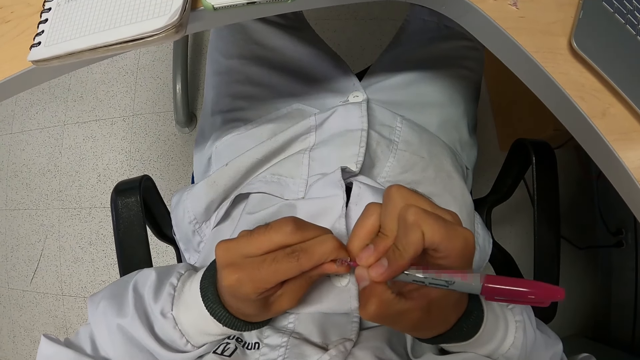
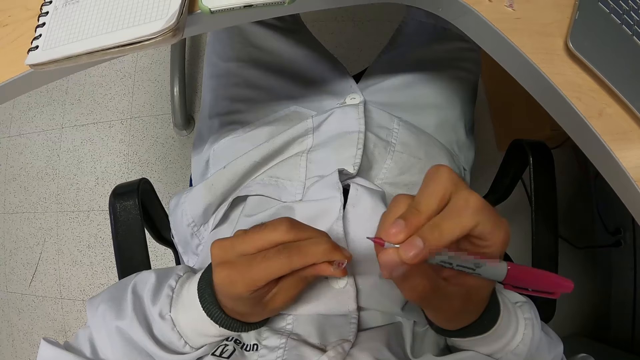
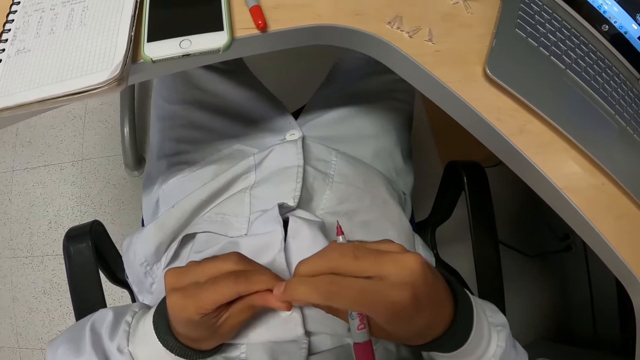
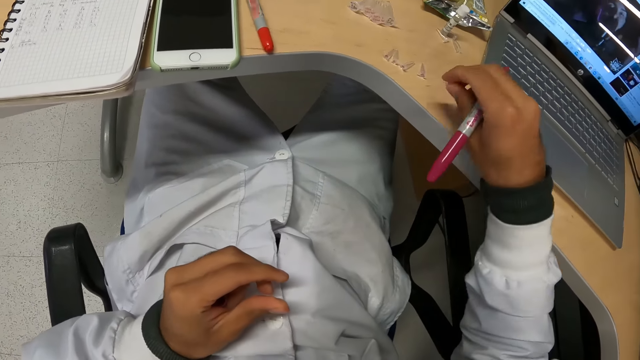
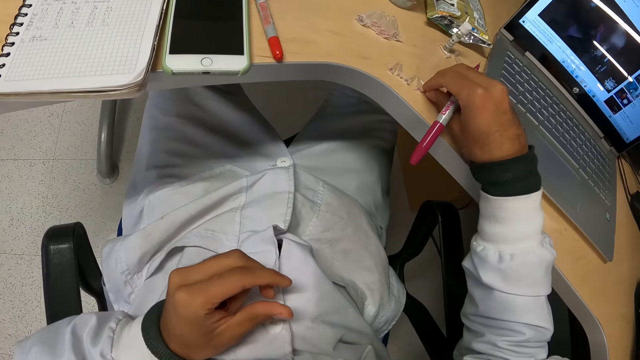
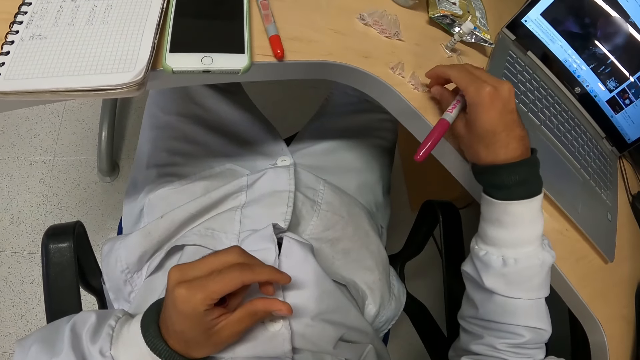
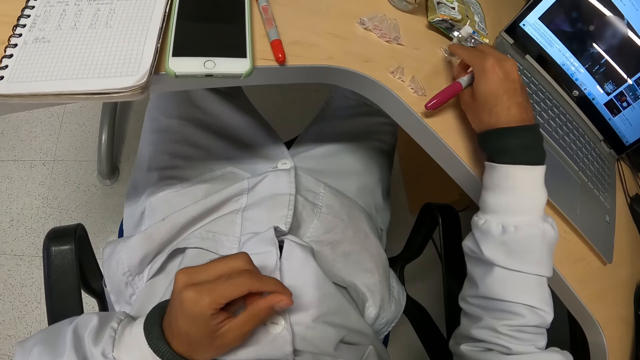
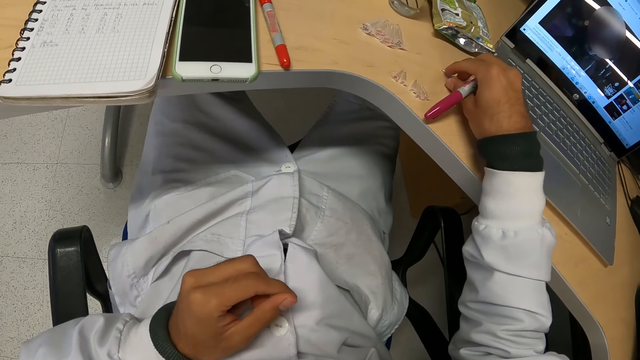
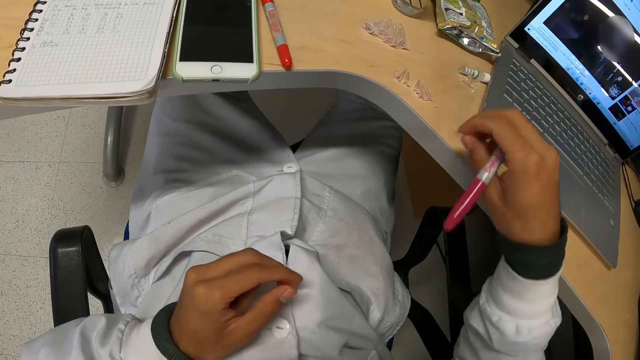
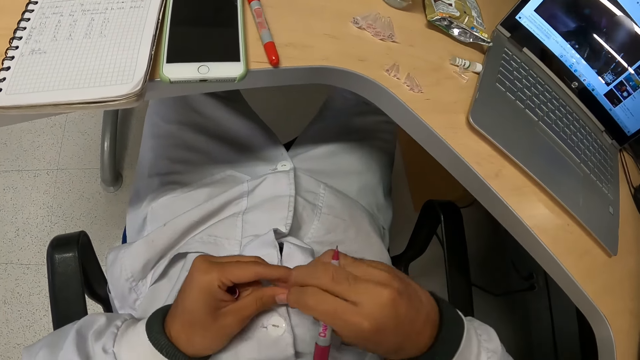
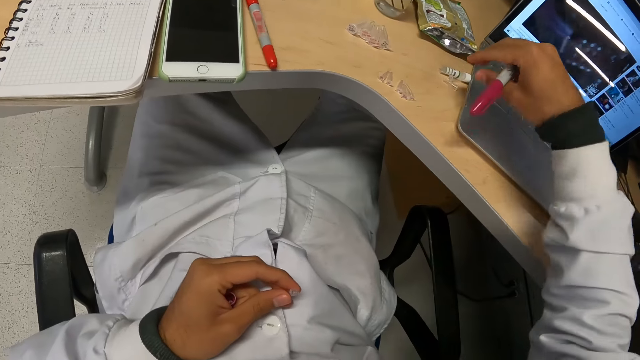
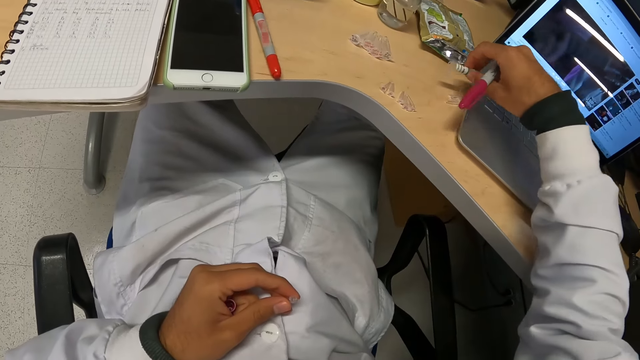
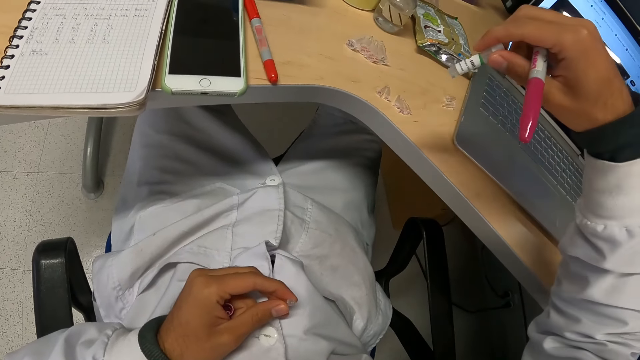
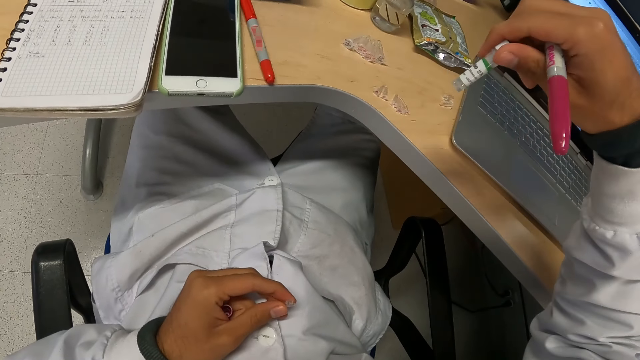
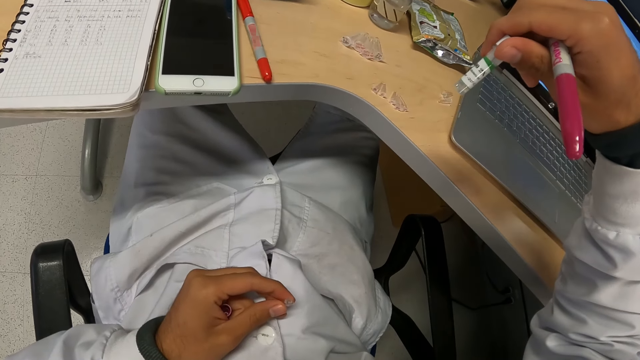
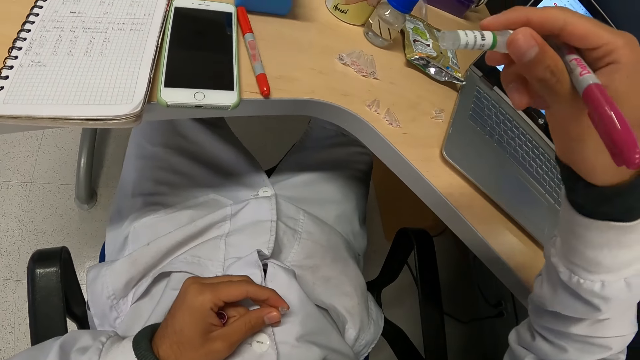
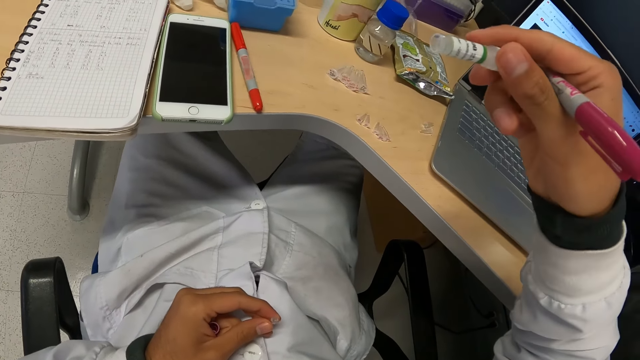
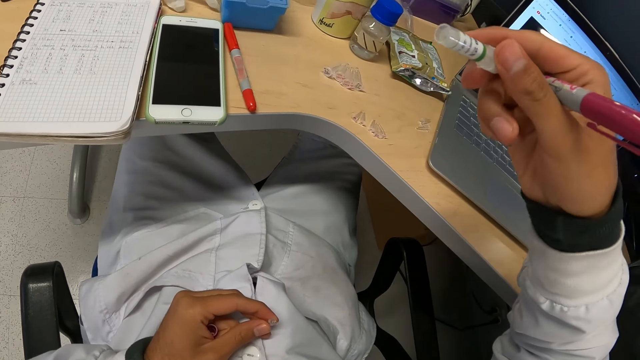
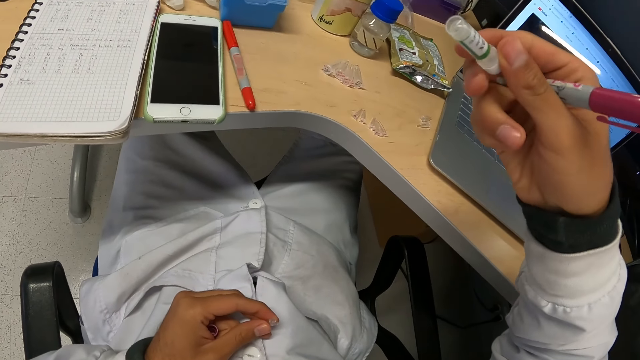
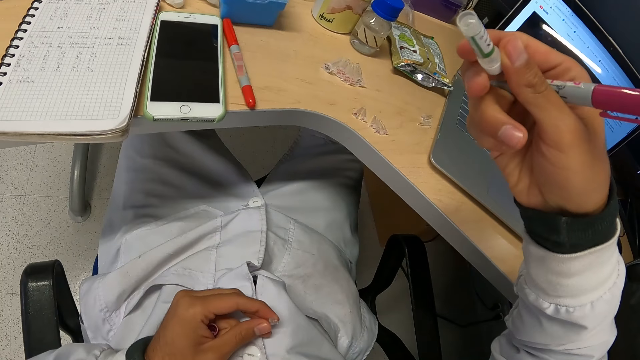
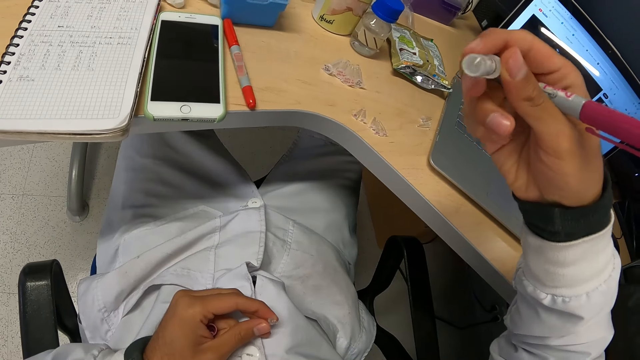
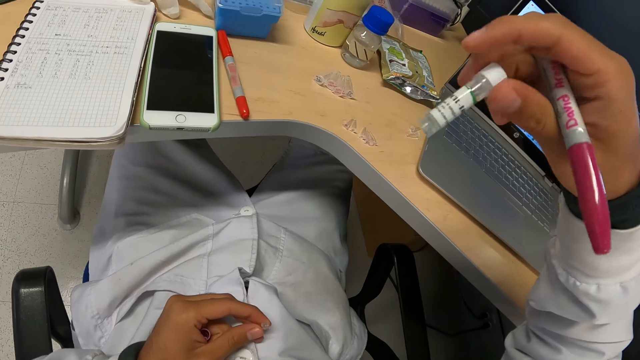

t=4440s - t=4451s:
The camera wearer passes the small plastic container in his left hand to his right hand. He drops the small plastic container in his right hand on the table. He adjusts the small containers on the table with his right hand. He picks up a small plastic container from the table with his right hand. He passes the small plastic container from his right hand to his left hand. He picks up a small plastic container or bottle from the table with his right hand. He looks at the bottle.

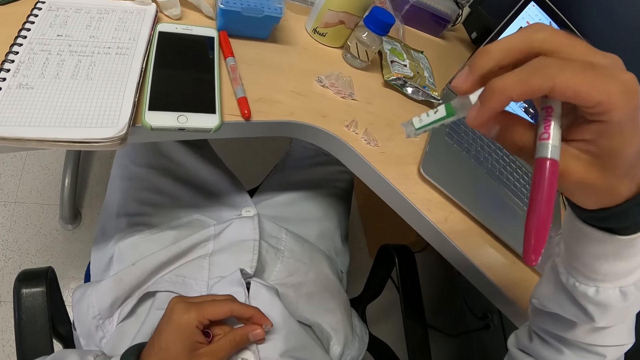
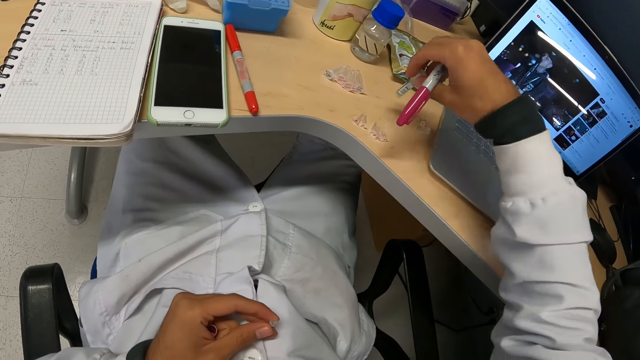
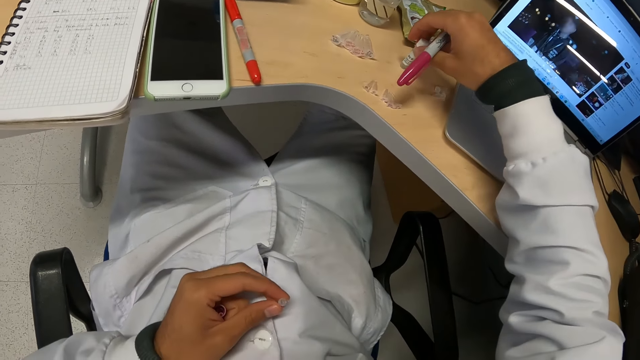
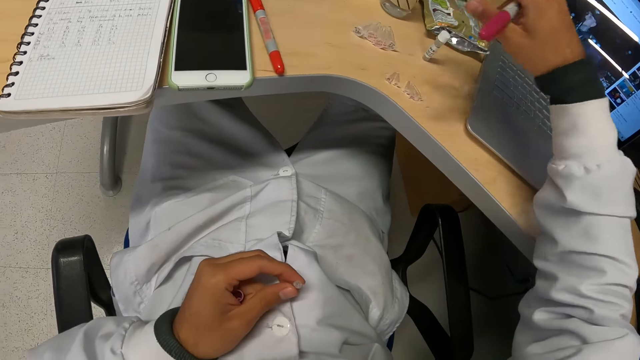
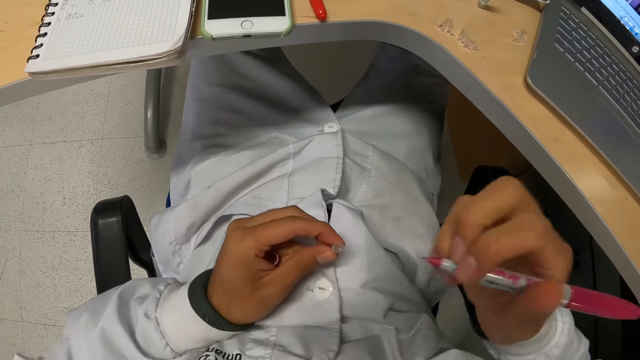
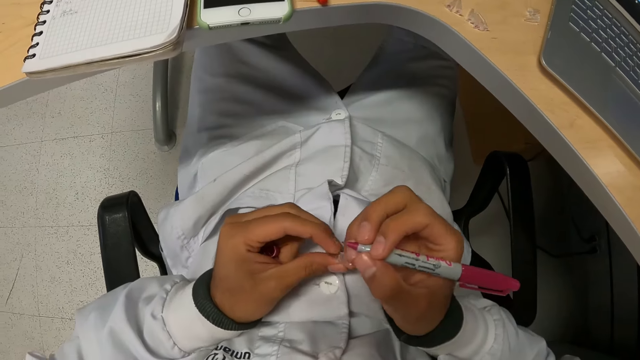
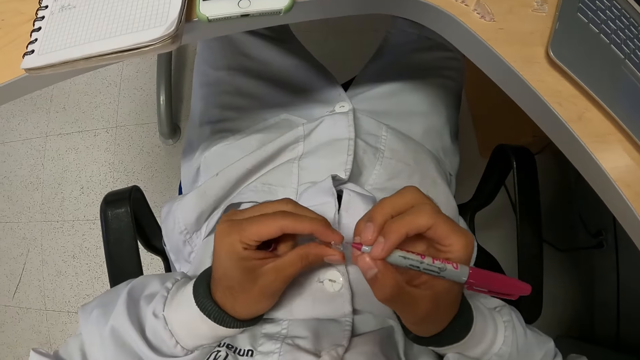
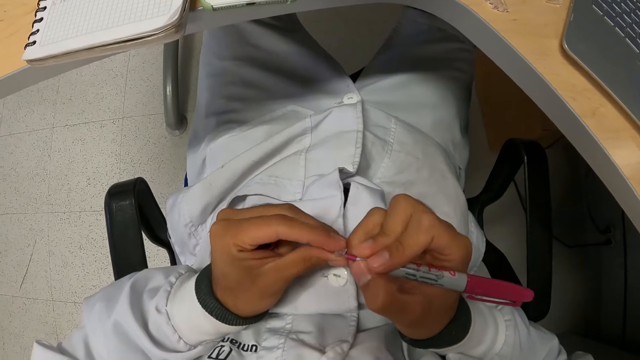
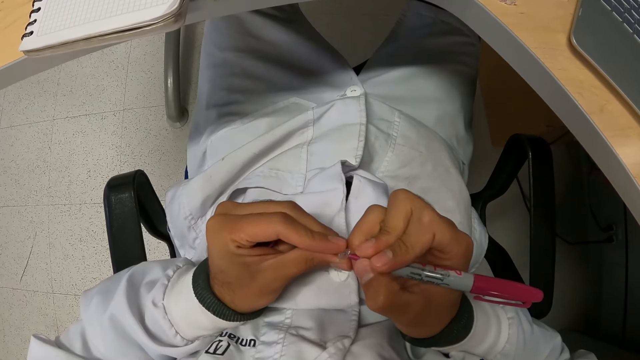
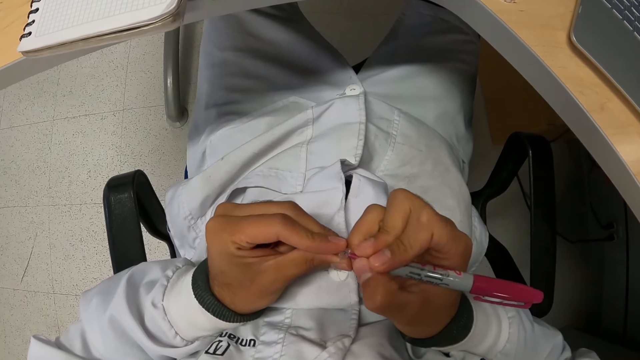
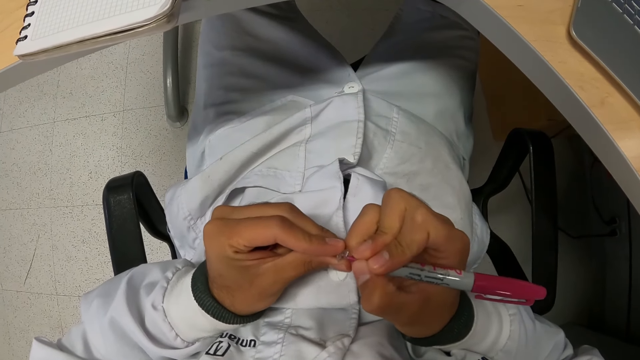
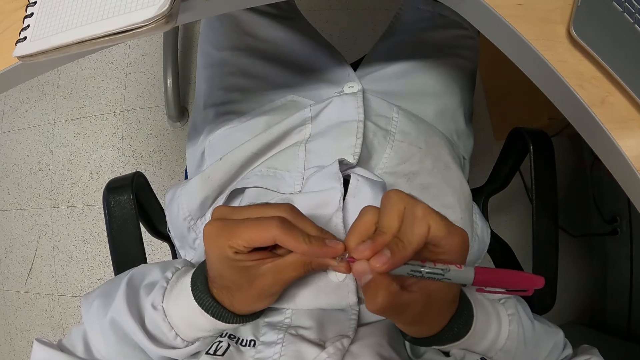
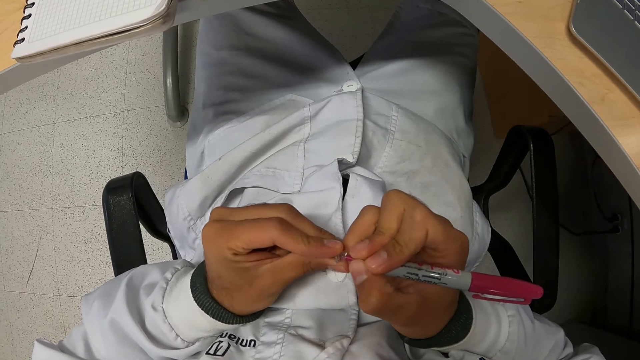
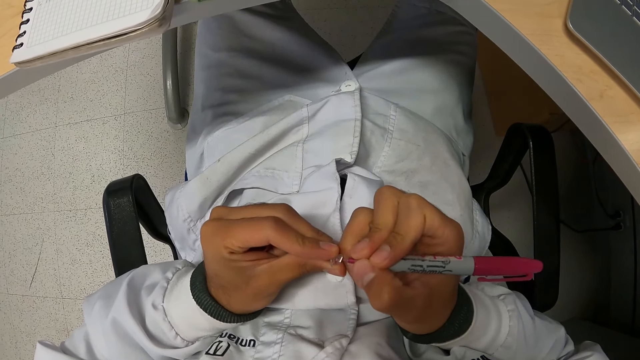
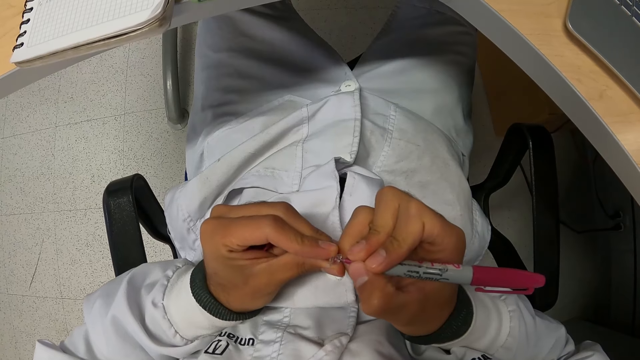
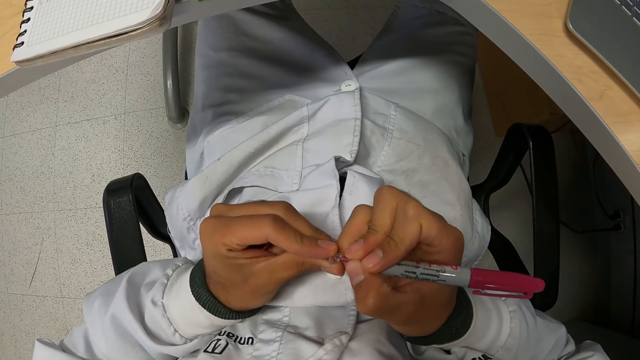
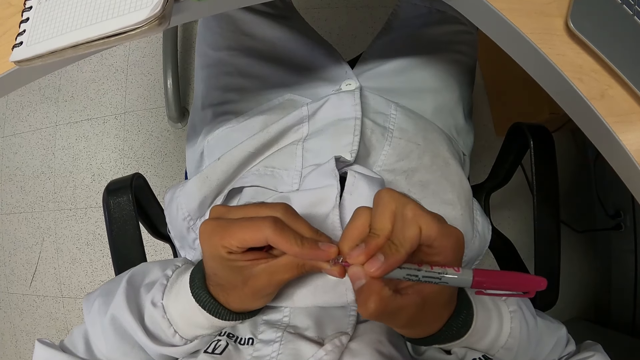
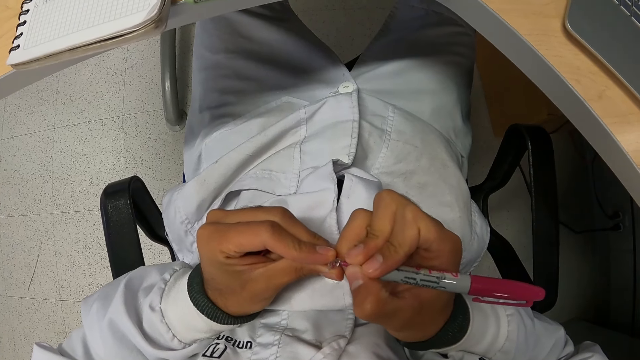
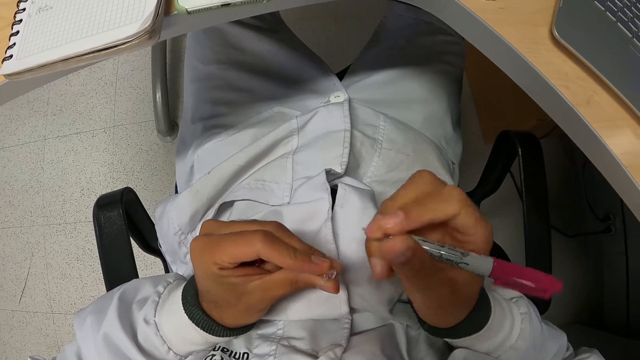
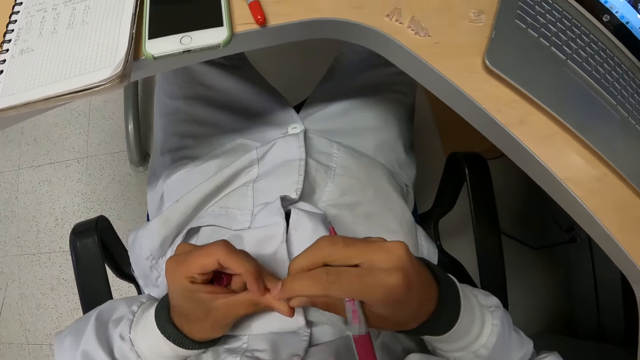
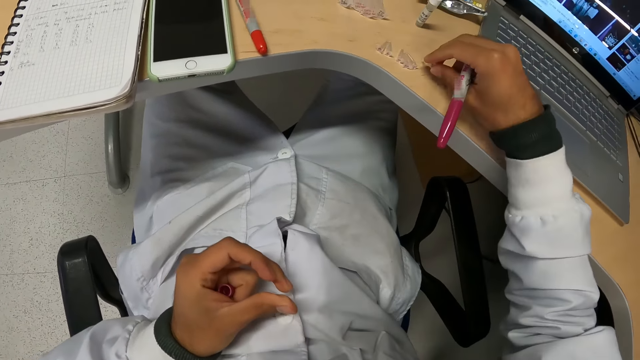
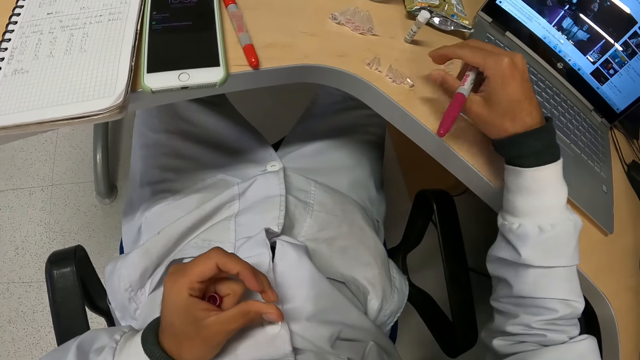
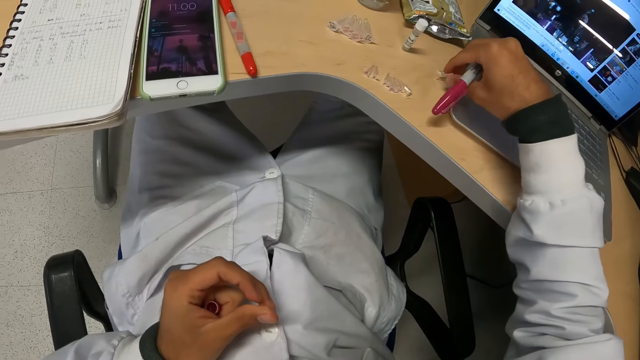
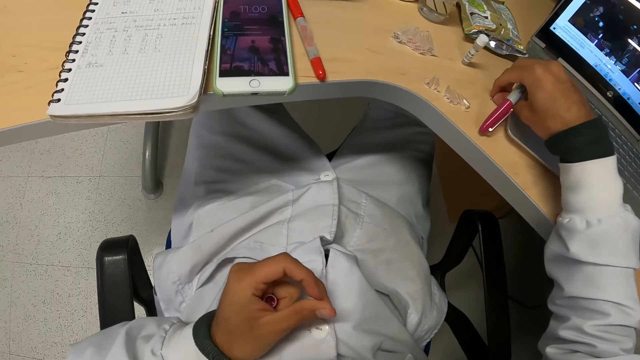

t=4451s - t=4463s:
The camera wearer places the small plastic container in his right hand on the table. He marks the small plastic container in his left hand with the pen in his right hand. He passes the small plastic container in his left hand to his right hand. He drops the small plastic container in his right hand on the table. He picks up a small plastic container from the table with his right hand.
